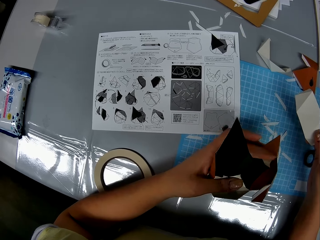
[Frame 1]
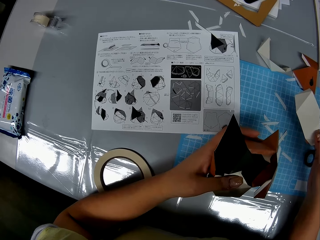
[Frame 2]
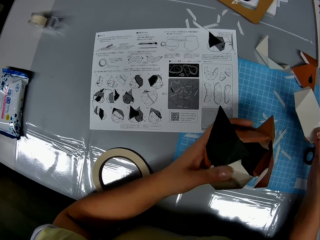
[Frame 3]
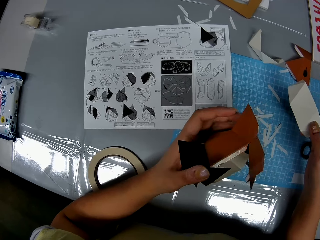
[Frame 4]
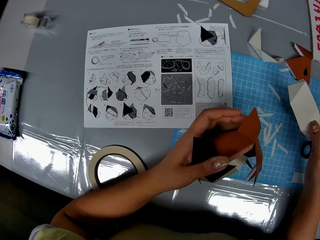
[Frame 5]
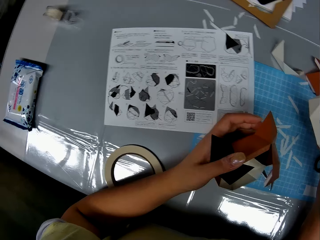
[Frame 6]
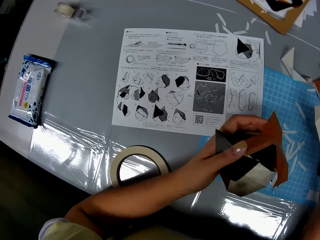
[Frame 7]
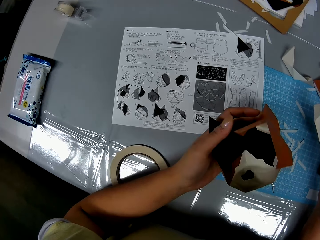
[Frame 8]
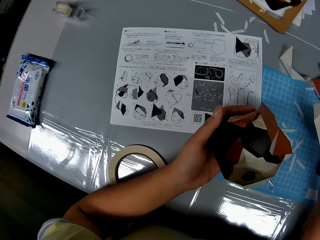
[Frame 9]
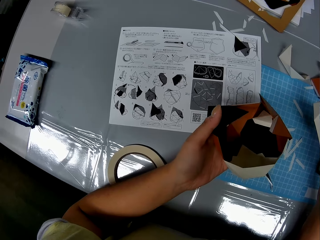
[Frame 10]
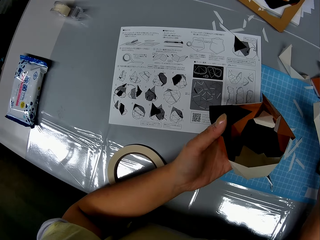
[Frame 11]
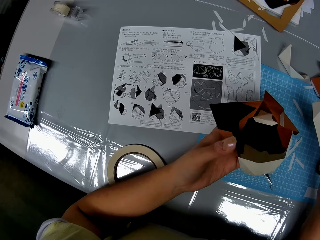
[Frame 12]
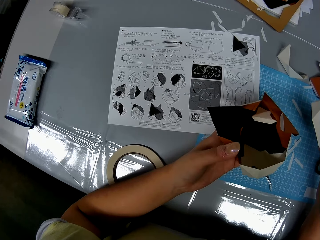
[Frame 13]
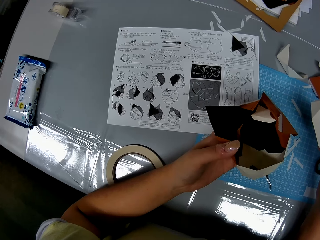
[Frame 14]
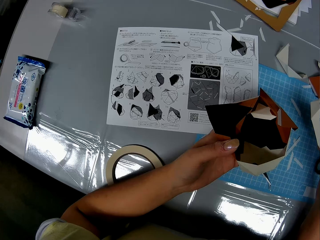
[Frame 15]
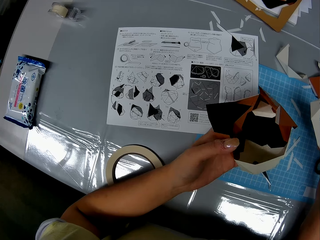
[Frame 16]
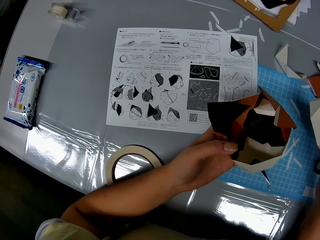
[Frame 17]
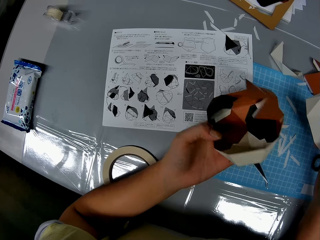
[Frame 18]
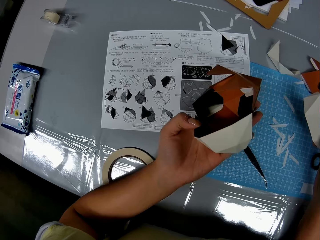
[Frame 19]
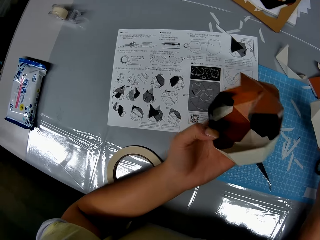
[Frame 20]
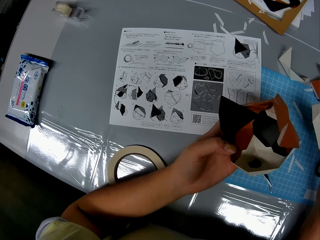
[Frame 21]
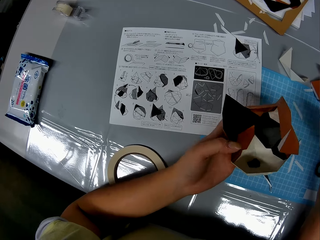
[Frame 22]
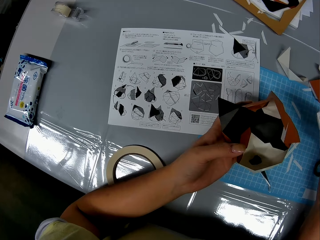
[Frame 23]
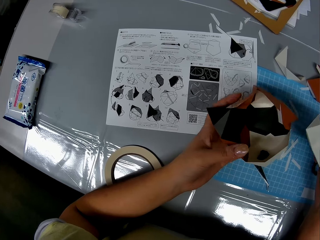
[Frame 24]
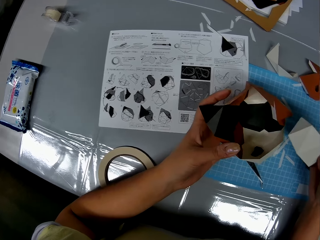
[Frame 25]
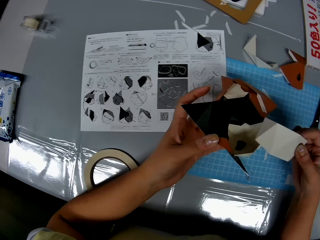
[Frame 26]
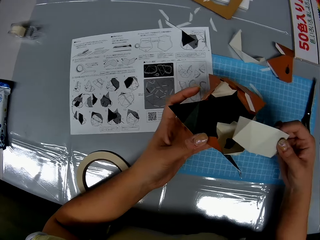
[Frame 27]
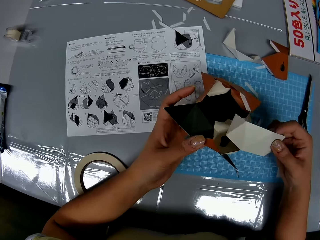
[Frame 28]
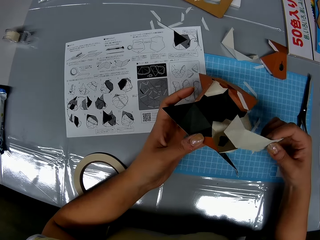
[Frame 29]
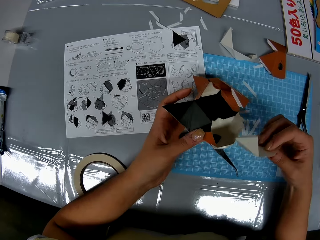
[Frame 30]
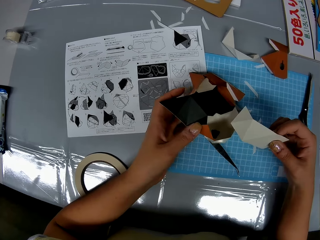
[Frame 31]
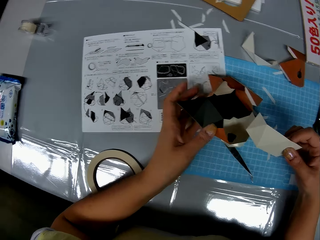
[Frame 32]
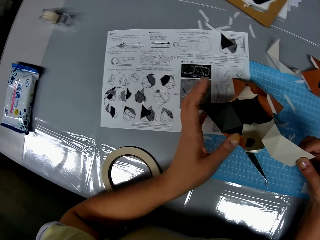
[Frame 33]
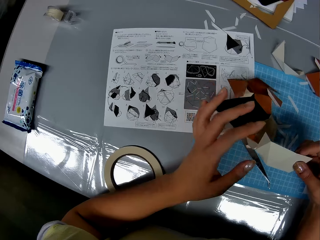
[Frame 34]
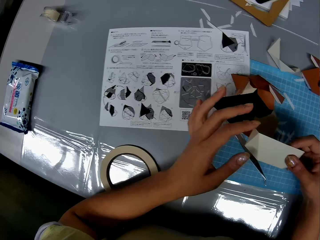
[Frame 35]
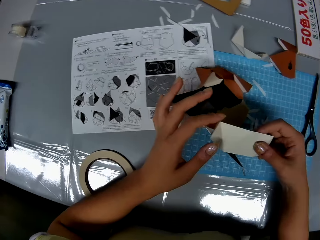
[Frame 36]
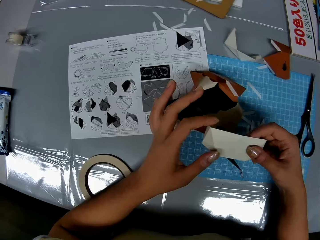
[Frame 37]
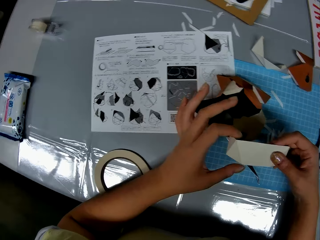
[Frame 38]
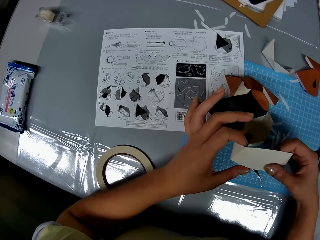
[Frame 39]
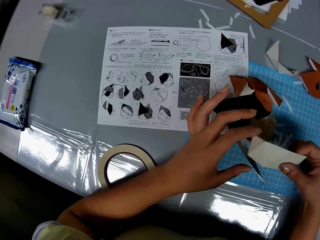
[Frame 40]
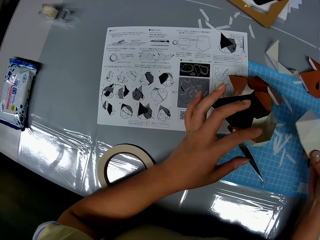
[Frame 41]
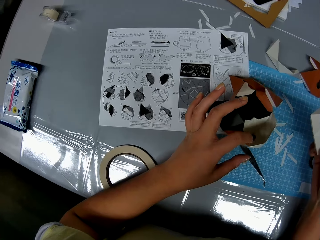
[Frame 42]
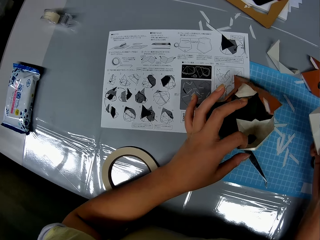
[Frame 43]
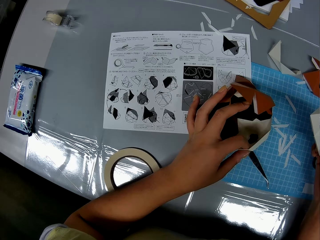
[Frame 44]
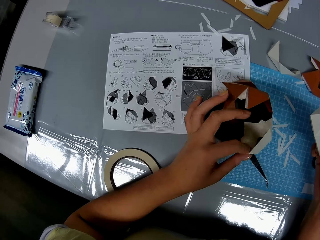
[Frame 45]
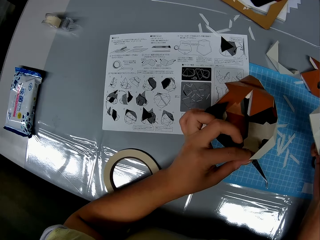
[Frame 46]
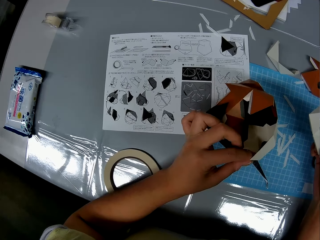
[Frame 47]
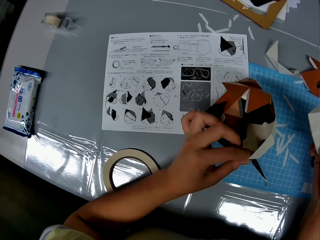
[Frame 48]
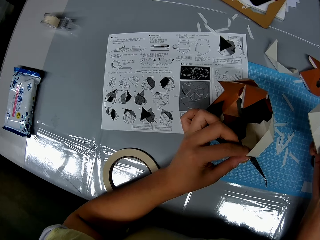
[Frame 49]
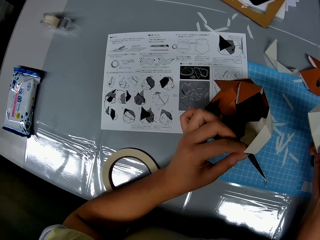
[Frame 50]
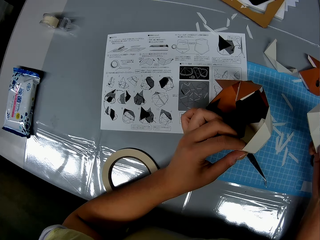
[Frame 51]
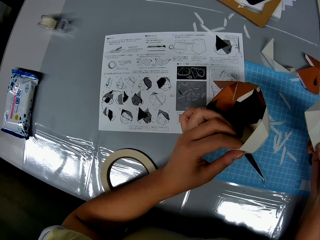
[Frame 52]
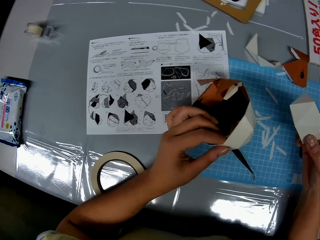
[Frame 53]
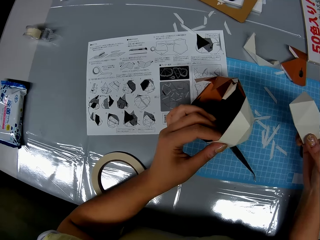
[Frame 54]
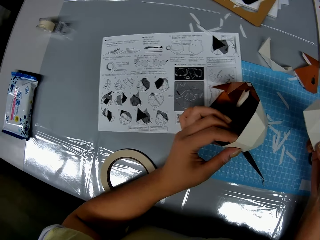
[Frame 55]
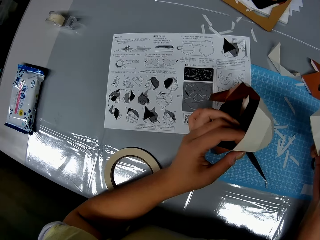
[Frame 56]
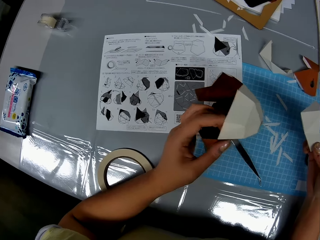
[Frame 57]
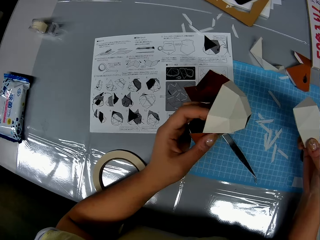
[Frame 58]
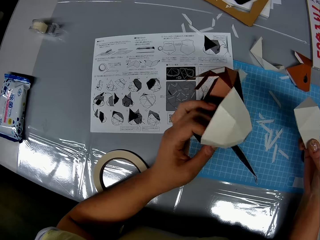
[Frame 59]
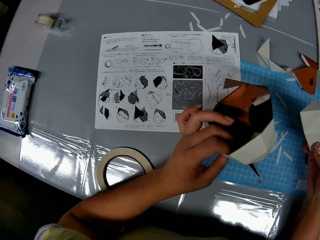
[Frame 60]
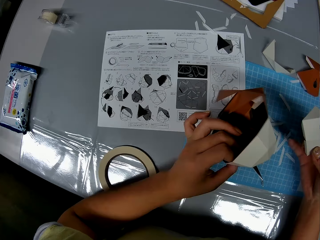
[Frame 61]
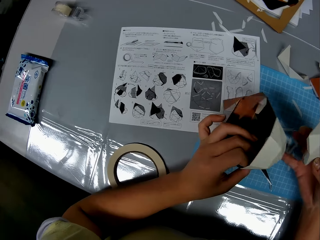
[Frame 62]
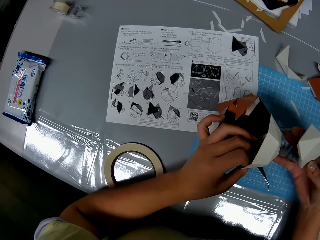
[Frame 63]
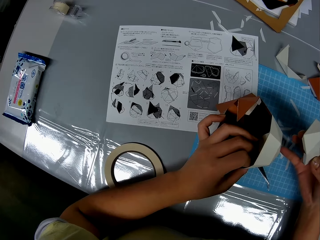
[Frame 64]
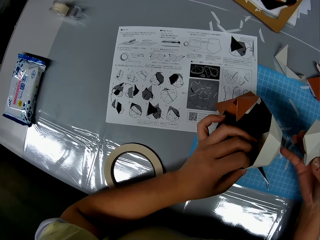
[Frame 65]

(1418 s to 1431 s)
The camera wearer looks at the origami. She drops the paper craft on the table with her hands. She holds the white paper with her hands. She looks at the crafting paper. She picks up the paper craft on the table with her left hand.

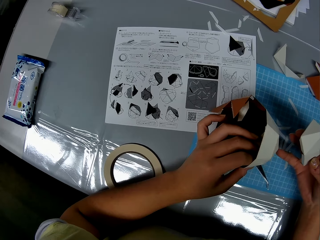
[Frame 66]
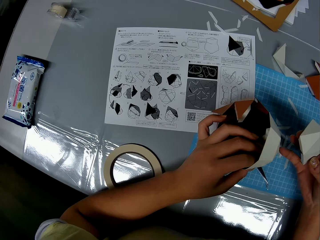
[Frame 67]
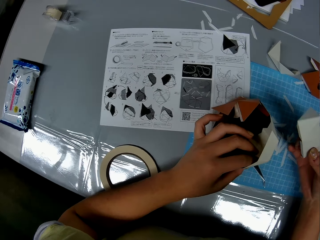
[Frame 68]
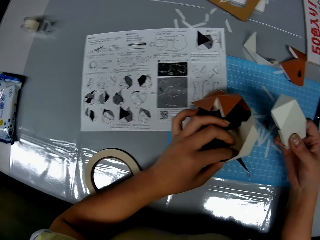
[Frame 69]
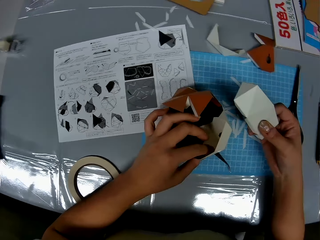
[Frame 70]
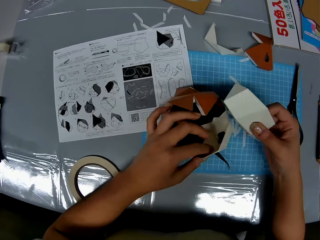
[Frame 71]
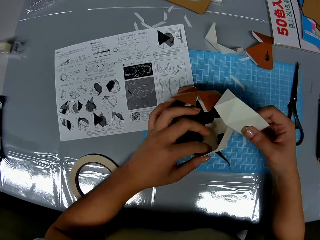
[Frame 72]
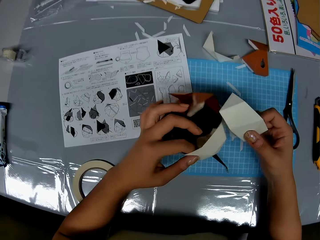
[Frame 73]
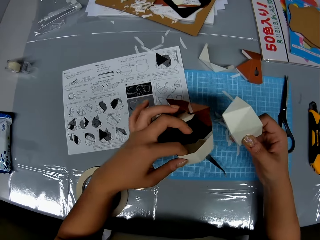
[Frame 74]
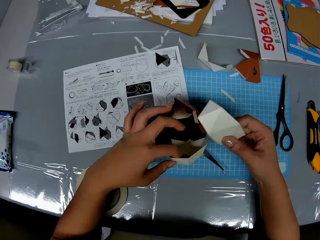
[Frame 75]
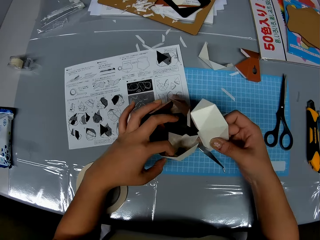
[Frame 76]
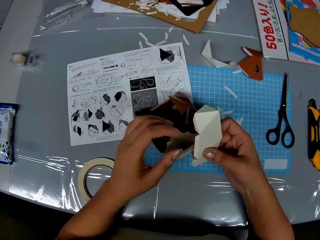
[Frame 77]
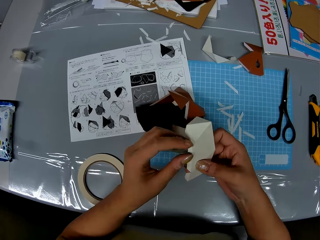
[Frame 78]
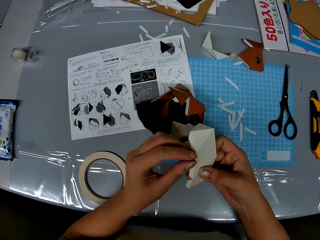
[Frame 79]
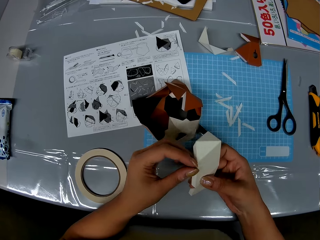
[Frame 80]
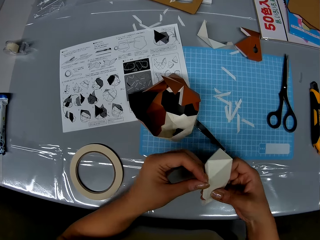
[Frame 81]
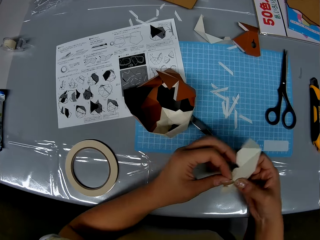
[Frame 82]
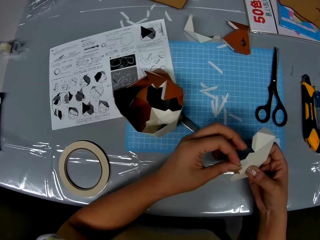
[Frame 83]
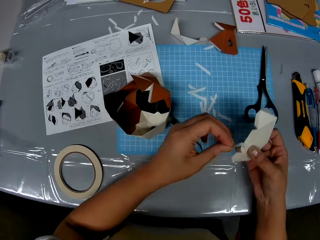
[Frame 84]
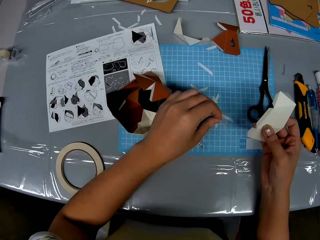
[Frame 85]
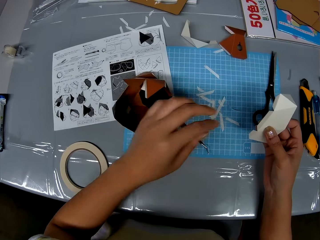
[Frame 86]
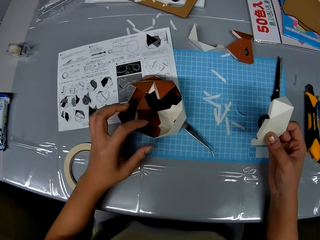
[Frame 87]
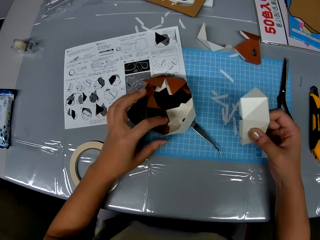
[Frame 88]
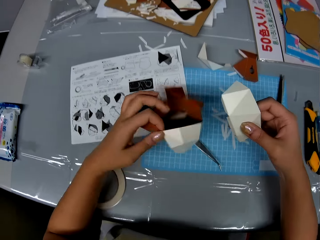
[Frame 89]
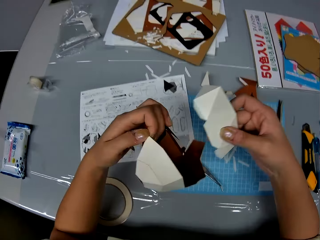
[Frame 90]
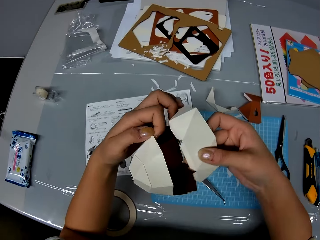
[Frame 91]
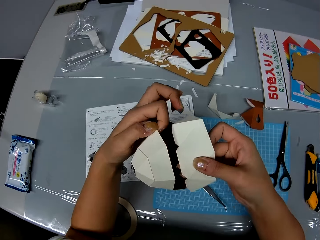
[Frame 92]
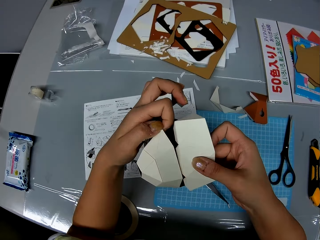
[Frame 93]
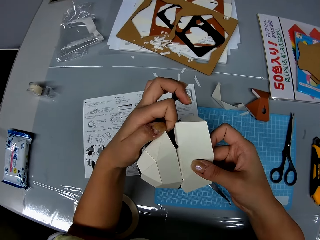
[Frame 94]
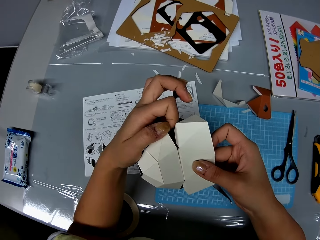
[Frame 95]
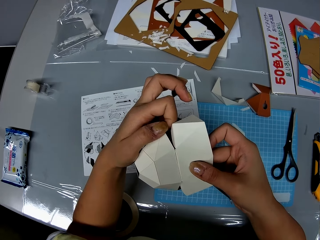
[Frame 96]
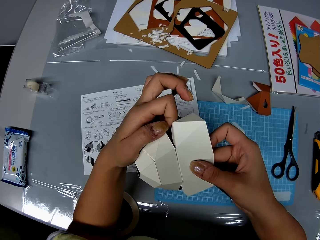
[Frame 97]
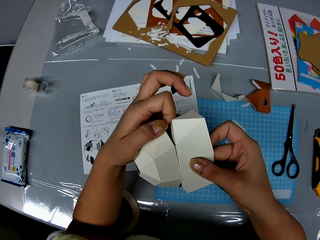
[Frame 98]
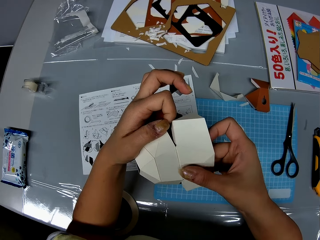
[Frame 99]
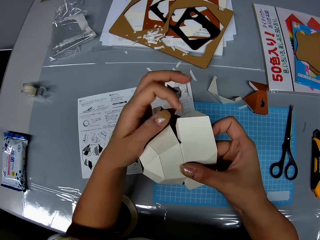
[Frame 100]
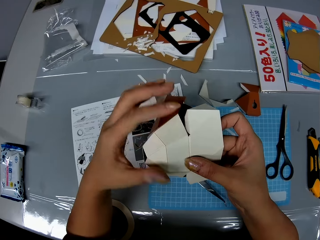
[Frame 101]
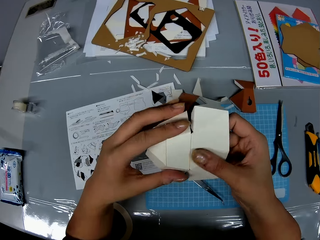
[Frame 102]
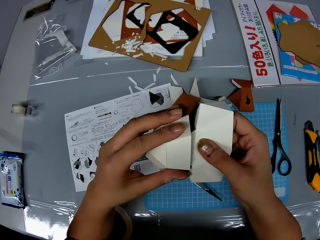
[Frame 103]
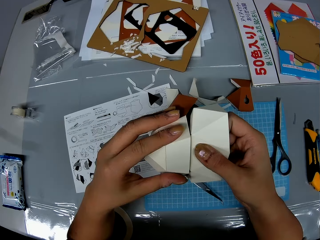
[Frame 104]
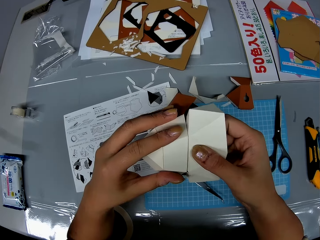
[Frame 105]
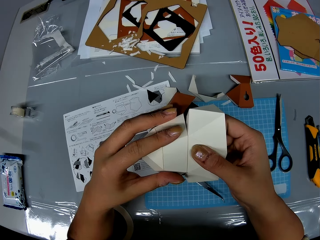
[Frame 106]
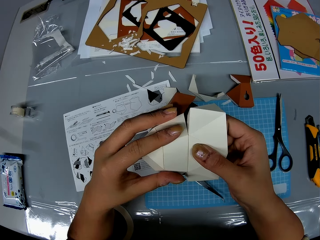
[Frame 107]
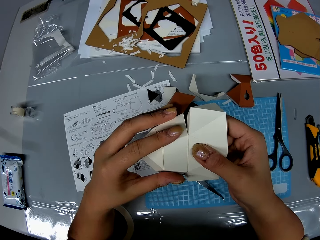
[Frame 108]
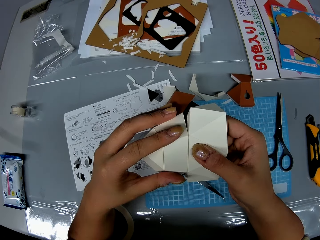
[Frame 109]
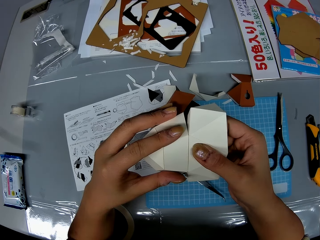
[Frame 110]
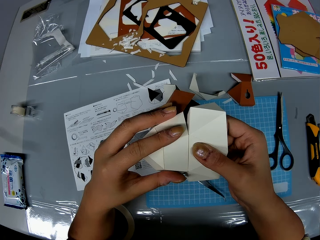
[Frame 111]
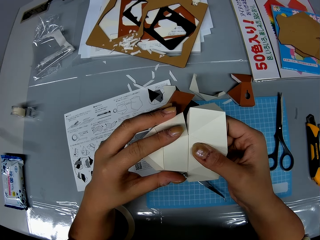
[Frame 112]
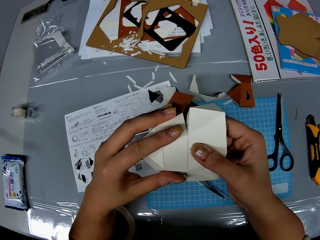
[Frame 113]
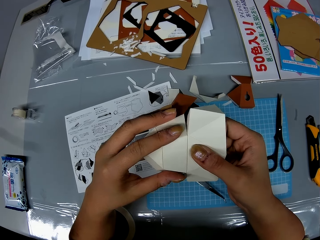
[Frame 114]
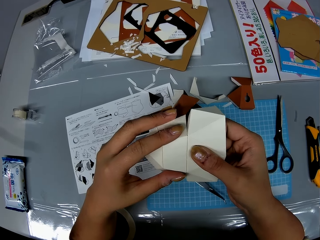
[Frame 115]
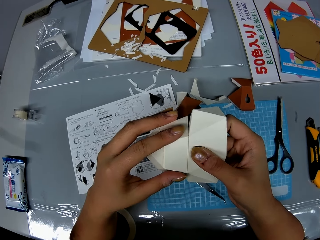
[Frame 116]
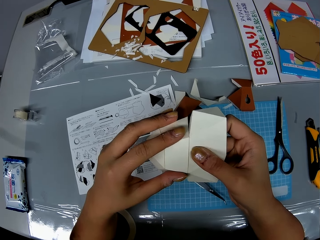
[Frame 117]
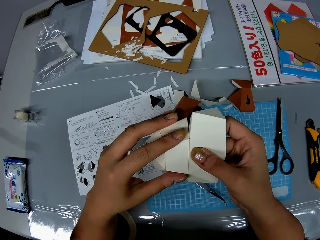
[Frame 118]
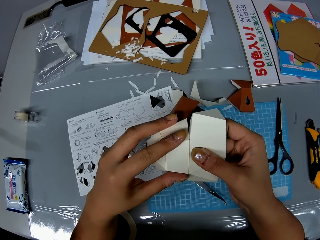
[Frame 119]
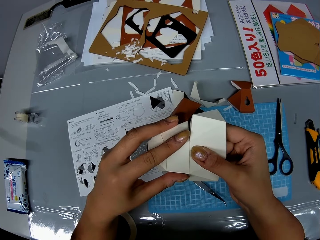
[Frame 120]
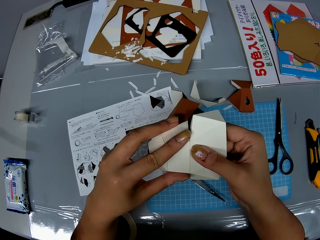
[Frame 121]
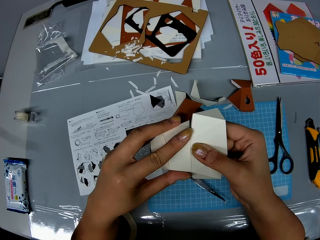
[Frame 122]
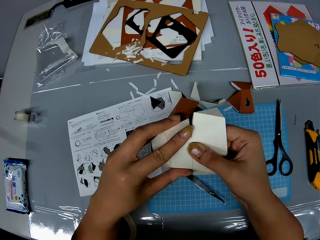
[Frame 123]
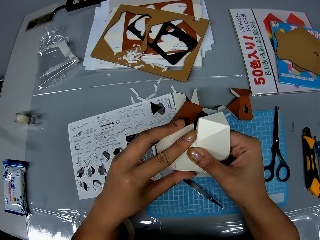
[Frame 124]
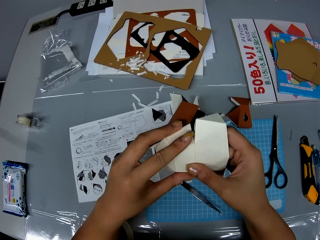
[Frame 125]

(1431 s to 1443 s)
The camera wearer puts the paper craft on the table with her left hand. She removes a piece of adhesive tape from the white paper craft with her left hand. She picks up the paper craft on the table with her left hand. She attaches the white paper and the paper craft with her hands.
